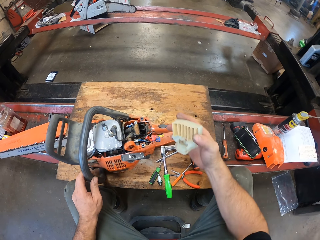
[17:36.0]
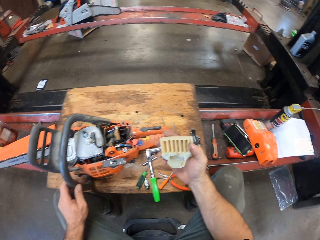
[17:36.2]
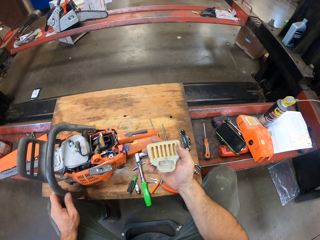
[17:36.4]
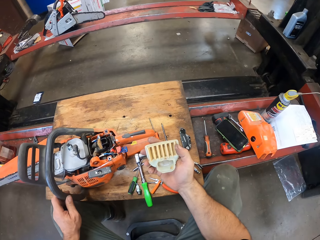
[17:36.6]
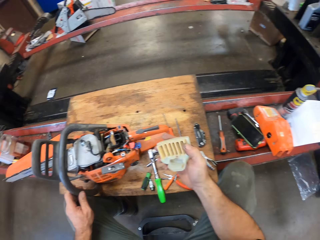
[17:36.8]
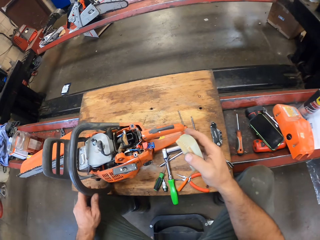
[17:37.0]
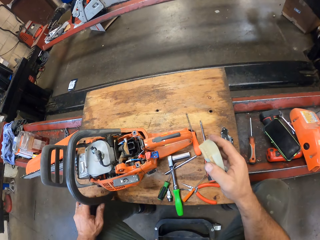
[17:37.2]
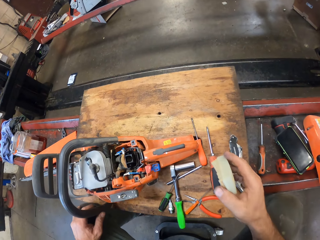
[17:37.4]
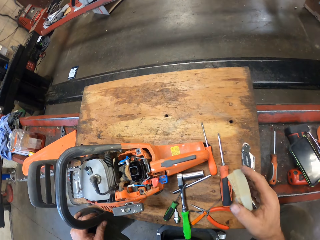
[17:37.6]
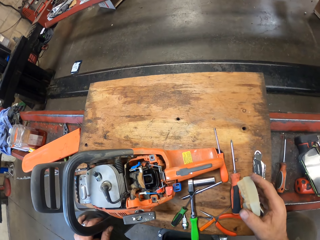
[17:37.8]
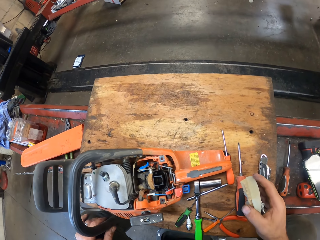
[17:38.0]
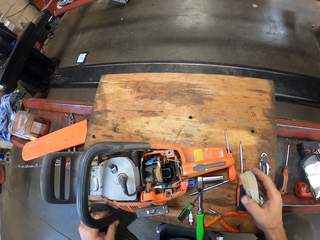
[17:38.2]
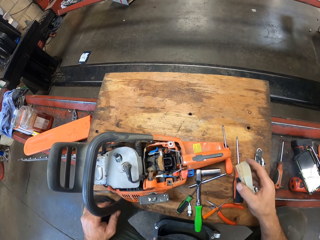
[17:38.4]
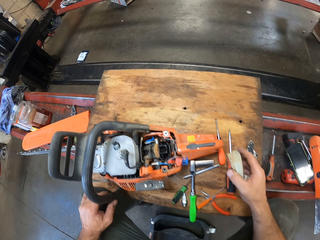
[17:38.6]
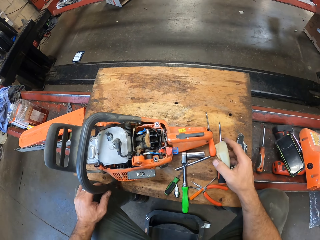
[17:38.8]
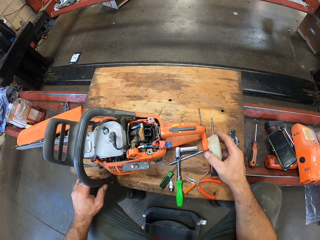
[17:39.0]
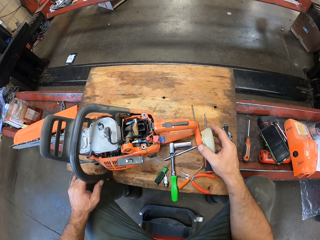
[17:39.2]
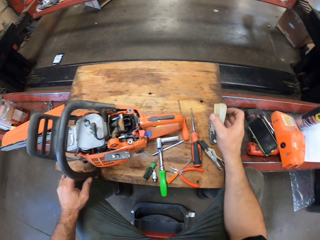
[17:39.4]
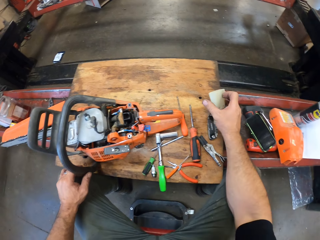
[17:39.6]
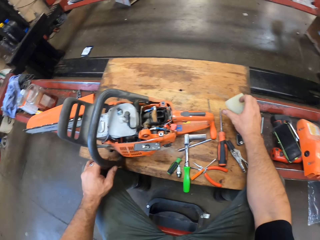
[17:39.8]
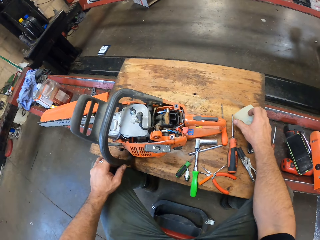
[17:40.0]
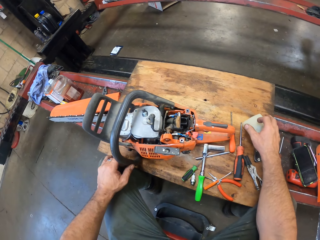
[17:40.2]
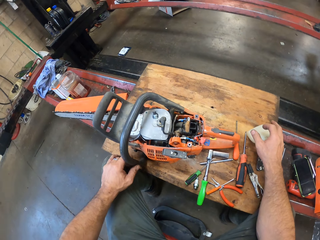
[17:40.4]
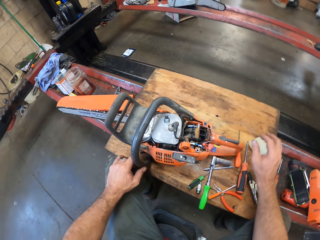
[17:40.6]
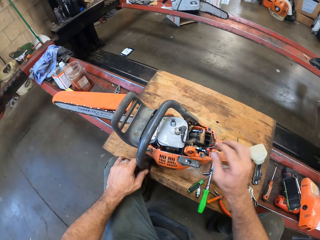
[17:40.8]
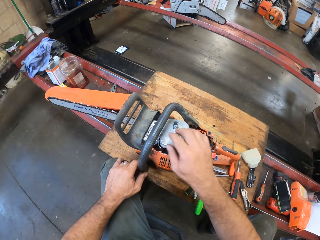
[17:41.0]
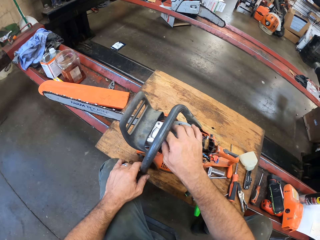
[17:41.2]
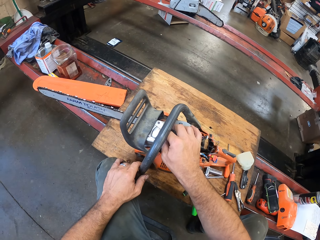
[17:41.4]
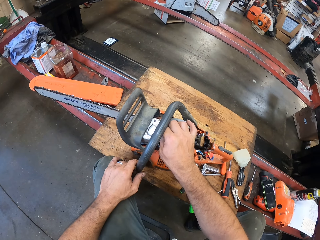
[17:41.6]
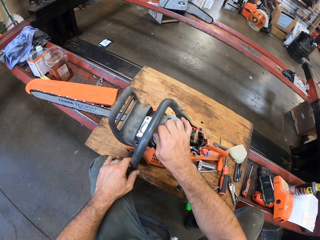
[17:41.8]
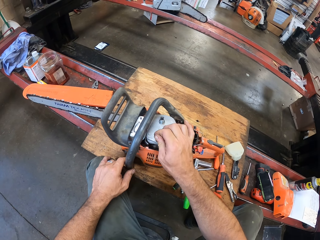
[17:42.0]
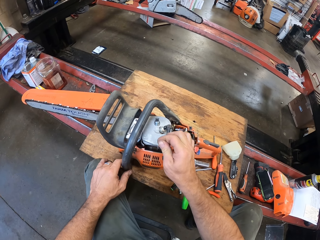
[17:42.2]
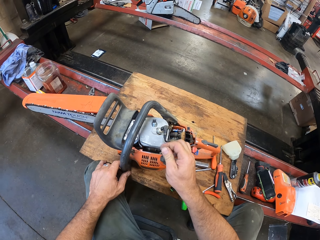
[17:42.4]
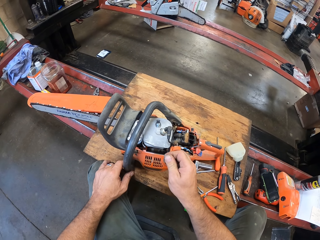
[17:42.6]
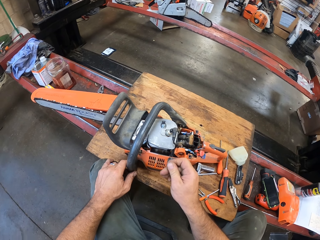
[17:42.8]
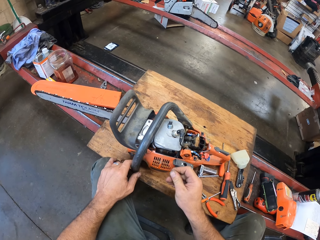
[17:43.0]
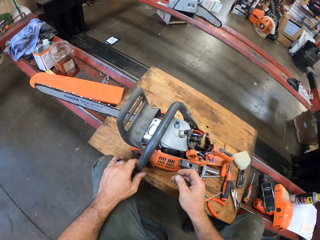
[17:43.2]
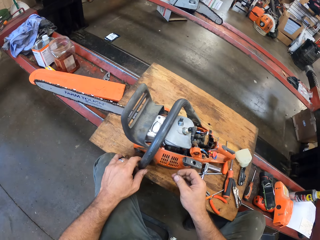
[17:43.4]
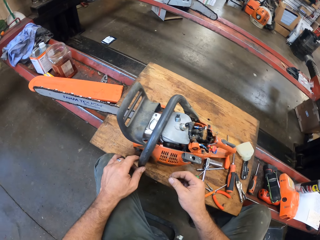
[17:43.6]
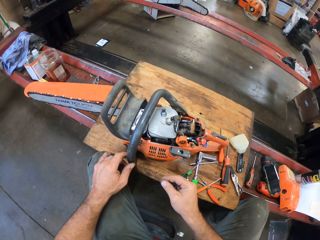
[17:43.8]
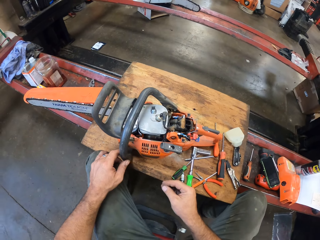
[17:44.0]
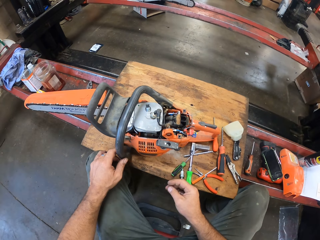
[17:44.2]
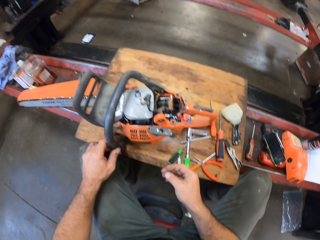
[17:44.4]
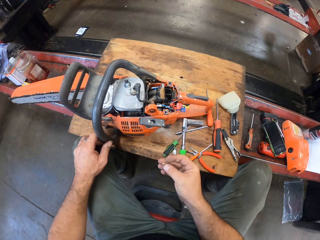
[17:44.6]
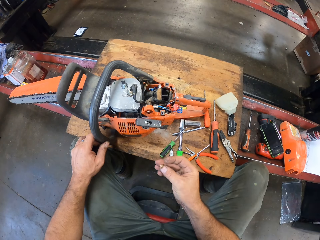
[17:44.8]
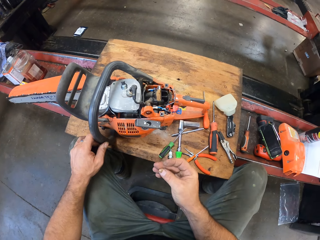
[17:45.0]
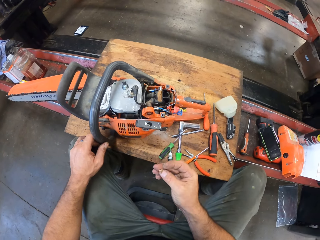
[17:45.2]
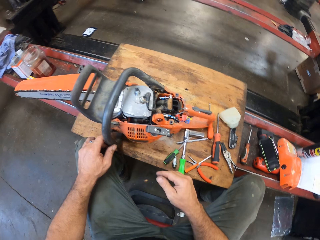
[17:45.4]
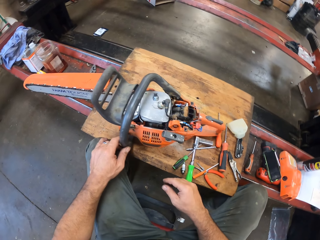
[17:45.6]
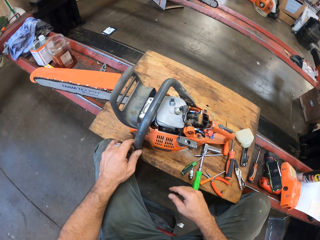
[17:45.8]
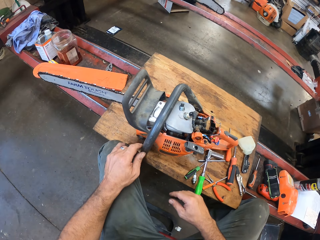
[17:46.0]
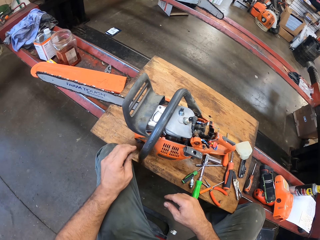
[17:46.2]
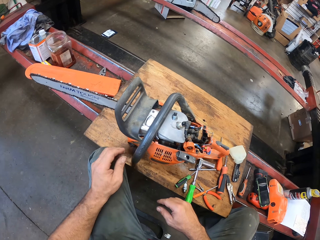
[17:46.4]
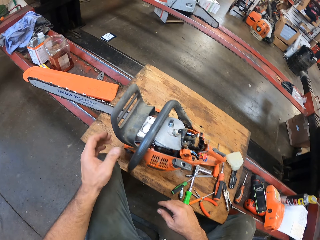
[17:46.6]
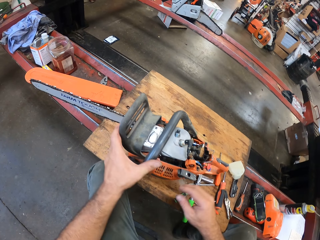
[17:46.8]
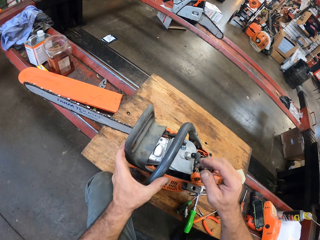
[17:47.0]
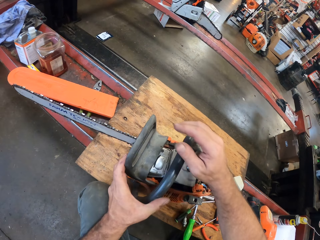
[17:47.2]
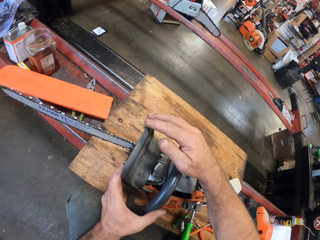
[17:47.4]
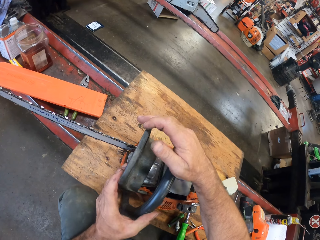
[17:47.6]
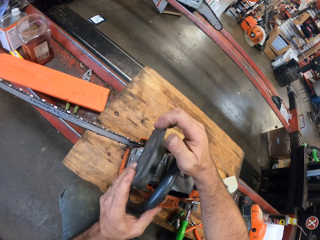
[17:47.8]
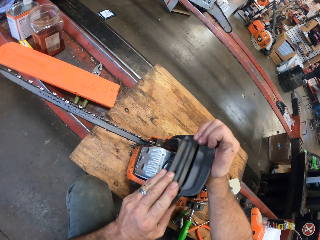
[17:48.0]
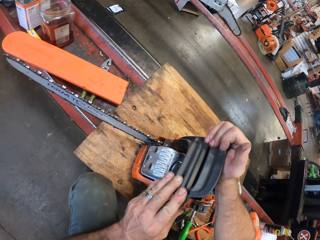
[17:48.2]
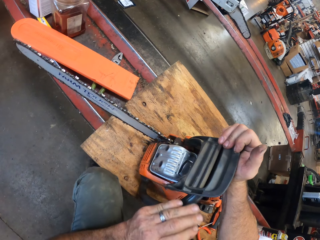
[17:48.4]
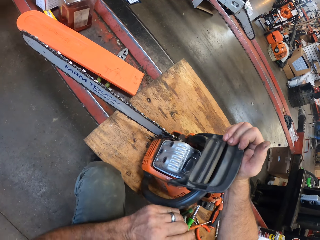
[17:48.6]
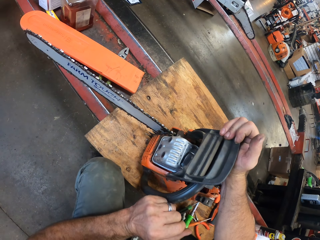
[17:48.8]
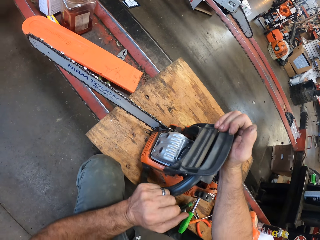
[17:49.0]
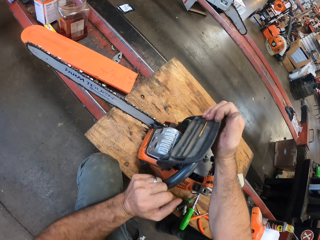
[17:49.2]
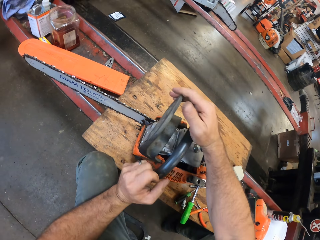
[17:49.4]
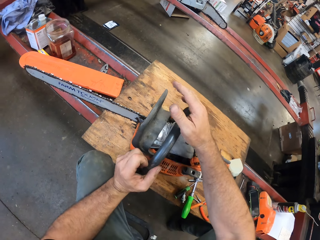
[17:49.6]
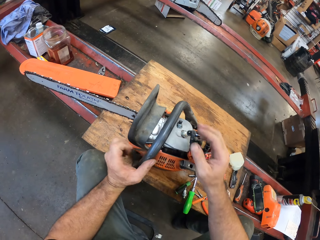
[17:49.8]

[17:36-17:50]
The camera wearer moves the camera around. He places the cover lid of the engine on the wood board on the hydraulic lift. He removes dirt from the engine area with his hand. He moves the camera around again. He checks the hand guard with both hands. He holds the front hand guard.

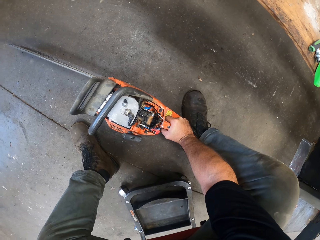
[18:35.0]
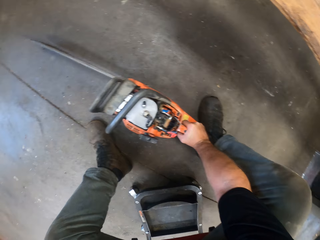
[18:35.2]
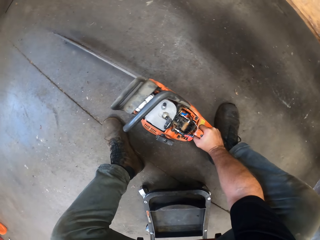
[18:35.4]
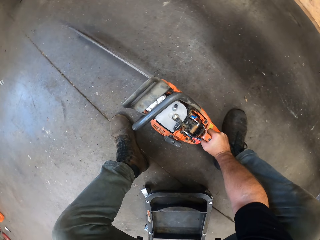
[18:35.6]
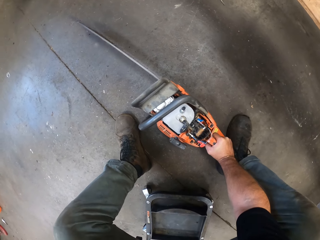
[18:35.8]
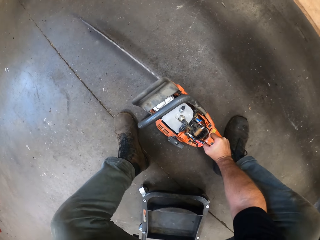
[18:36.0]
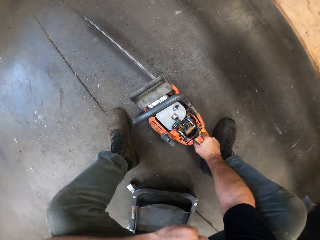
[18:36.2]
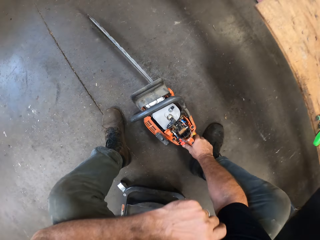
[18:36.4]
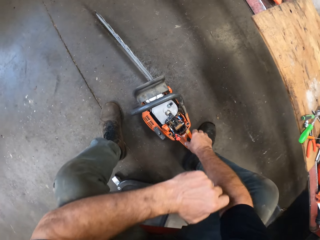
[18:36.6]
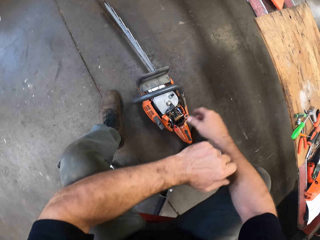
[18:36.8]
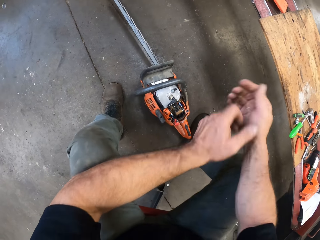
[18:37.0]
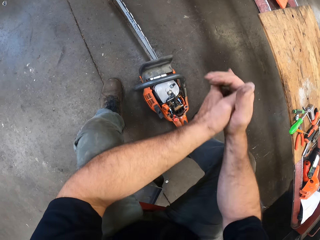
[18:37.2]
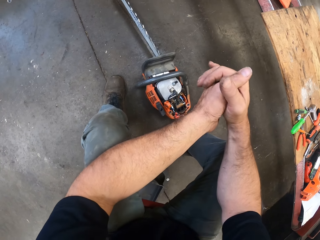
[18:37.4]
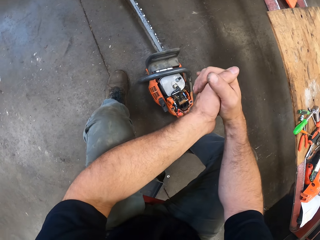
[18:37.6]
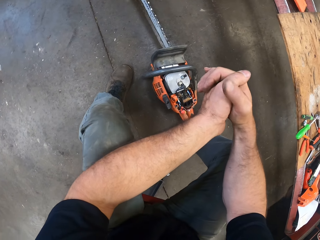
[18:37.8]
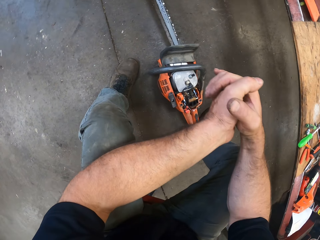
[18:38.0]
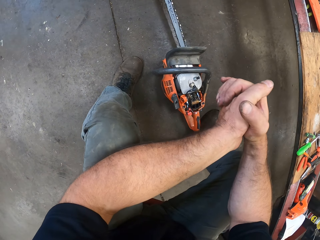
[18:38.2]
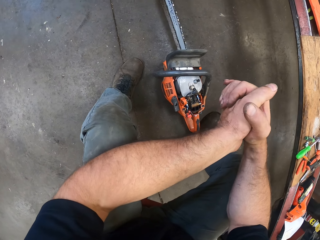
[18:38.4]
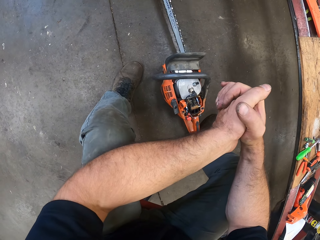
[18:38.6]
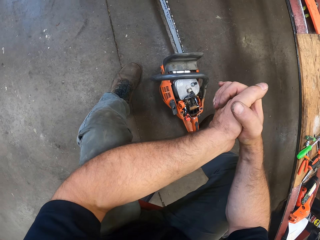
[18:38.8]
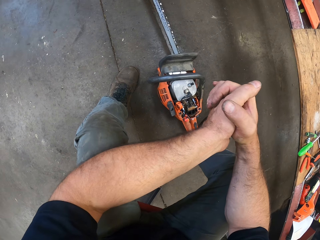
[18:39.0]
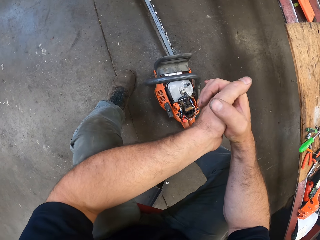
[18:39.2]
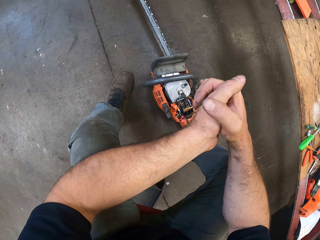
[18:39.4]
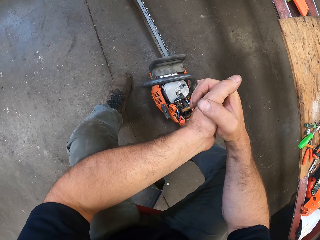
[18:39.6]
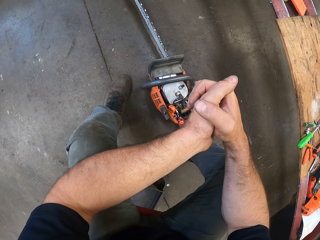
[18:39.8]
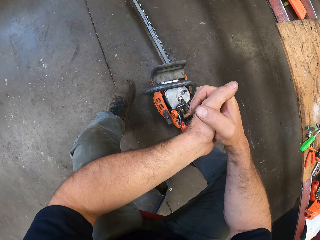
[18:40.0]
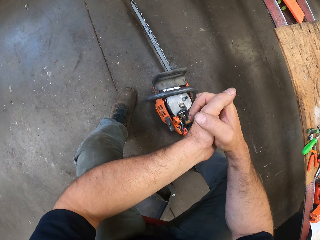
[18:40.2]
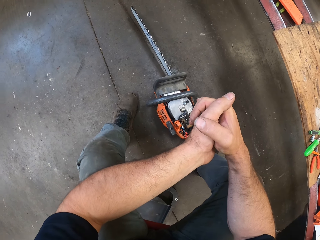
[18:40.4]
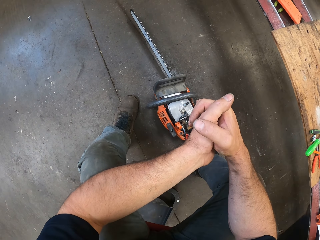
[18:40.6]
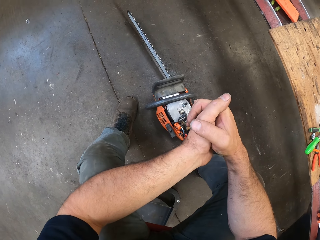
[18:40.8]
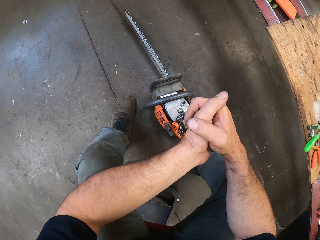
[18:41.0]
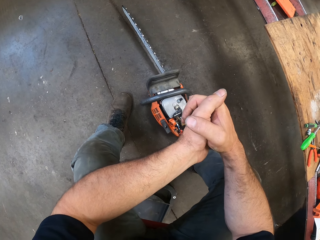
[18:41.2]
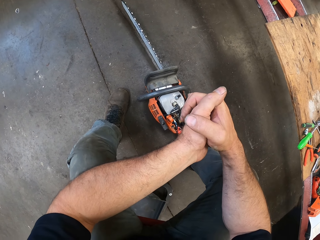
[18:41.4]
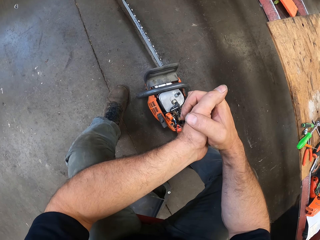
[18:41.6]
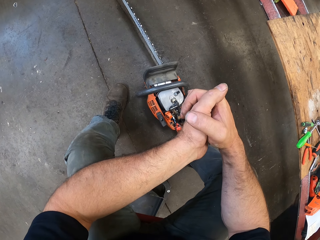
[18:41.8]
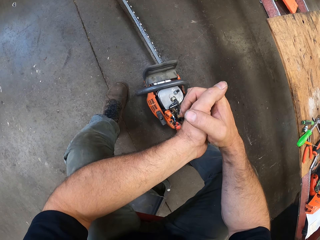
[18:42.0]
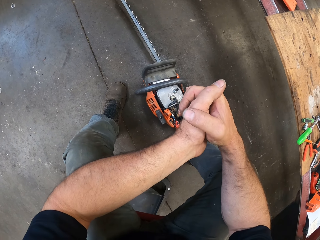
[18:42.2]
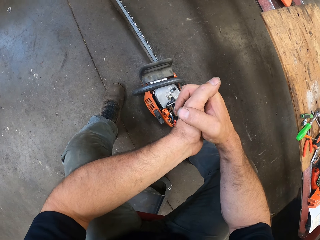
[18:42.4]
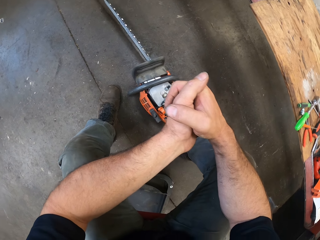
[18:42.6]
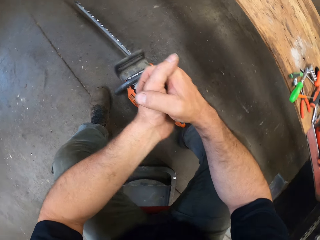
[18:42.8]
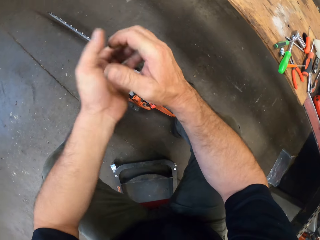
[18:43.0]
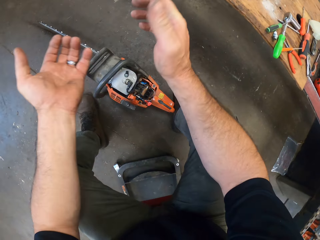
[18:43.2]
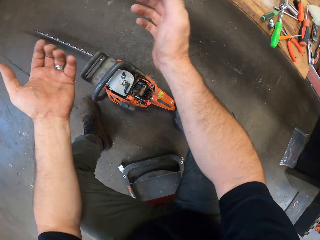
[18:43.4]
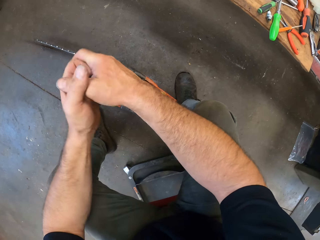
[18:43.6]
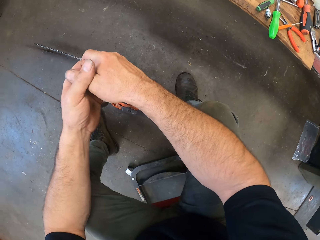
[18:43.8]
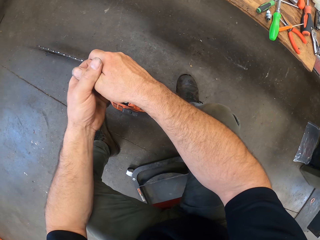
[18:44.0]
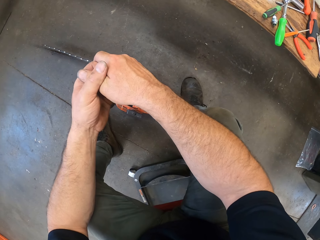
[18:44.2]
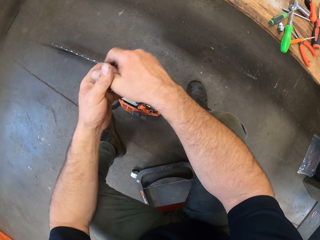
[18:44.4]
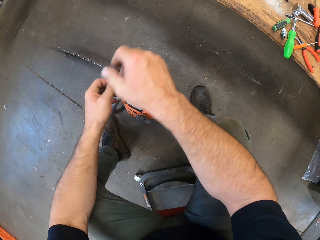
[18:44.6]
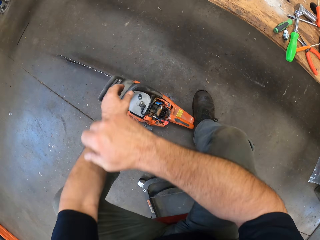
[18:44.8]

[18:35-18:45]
The camera wearer removes his right hand from the gas powered chain saw. He claps both hands. He makes a hand gesture with both hands.
